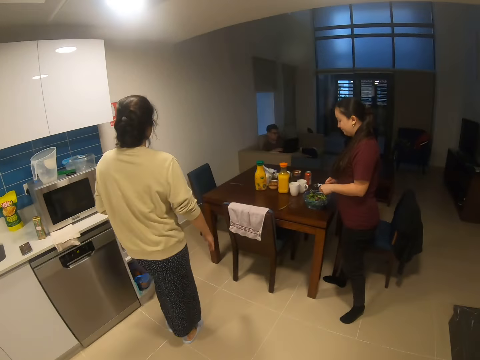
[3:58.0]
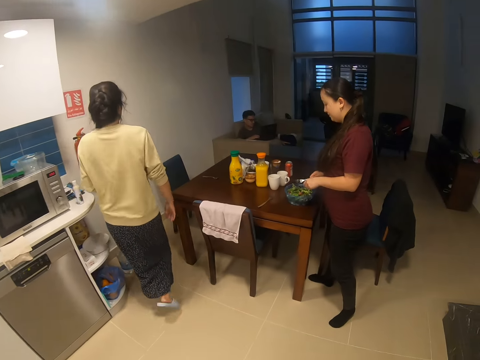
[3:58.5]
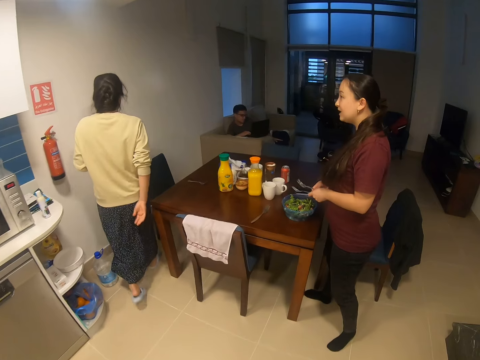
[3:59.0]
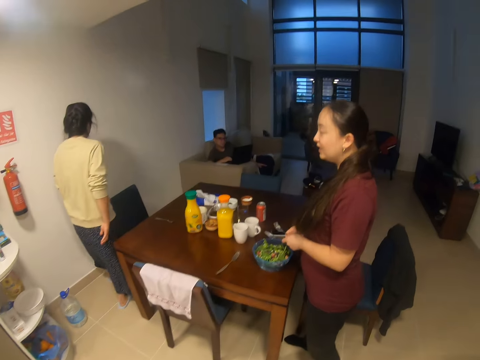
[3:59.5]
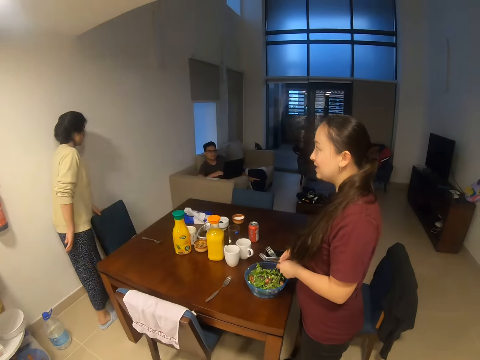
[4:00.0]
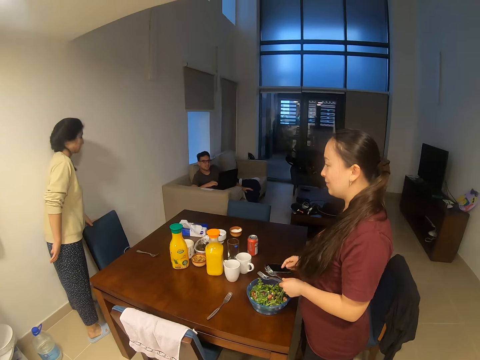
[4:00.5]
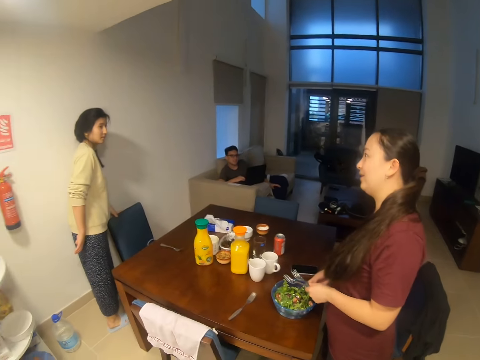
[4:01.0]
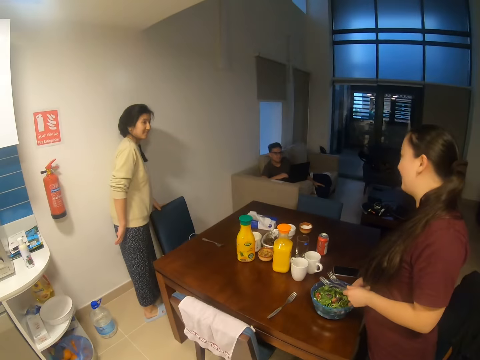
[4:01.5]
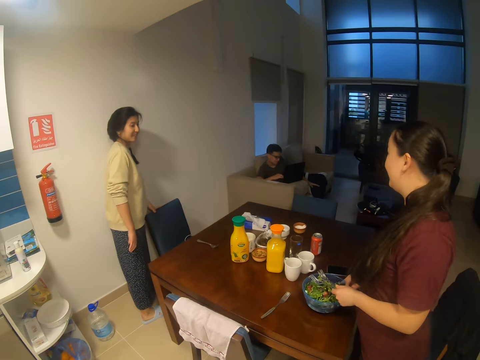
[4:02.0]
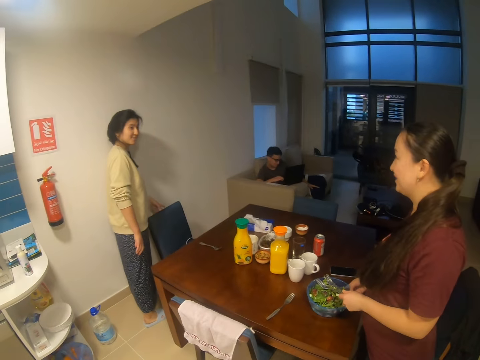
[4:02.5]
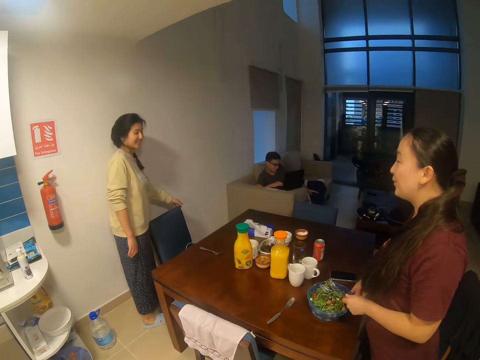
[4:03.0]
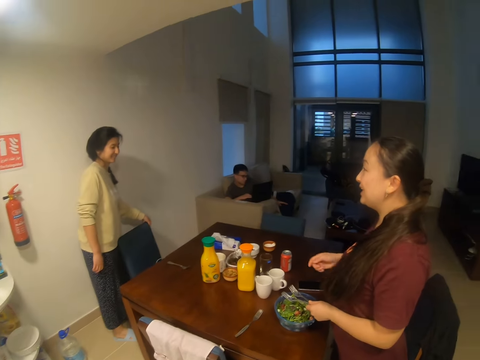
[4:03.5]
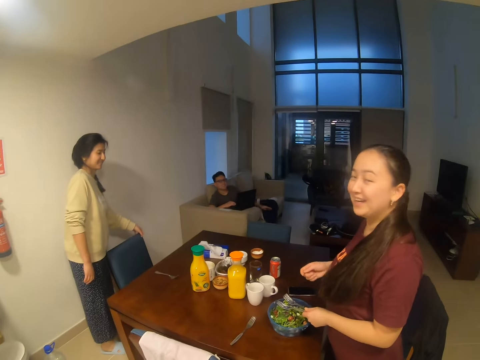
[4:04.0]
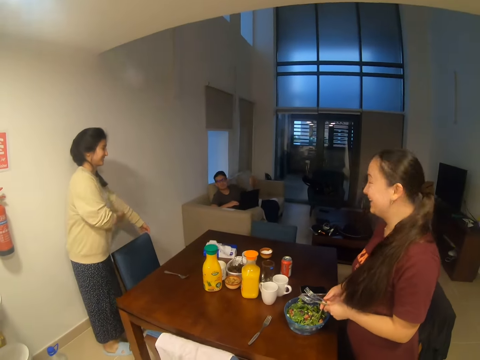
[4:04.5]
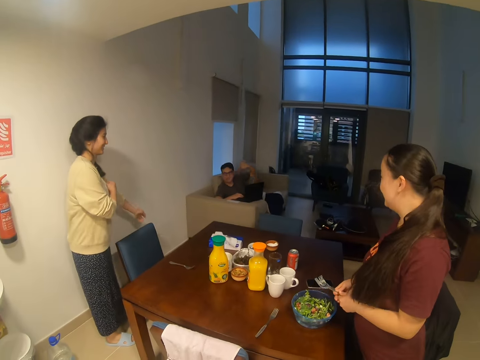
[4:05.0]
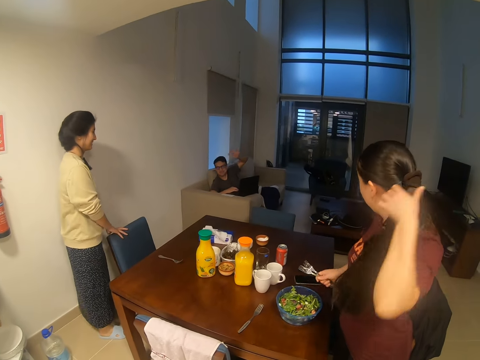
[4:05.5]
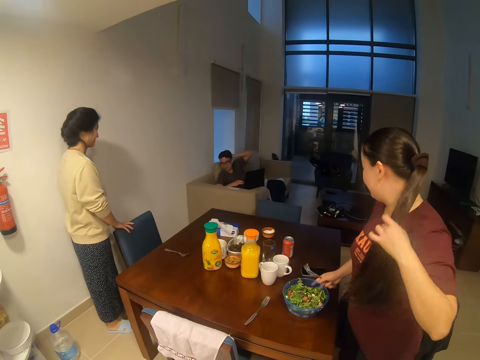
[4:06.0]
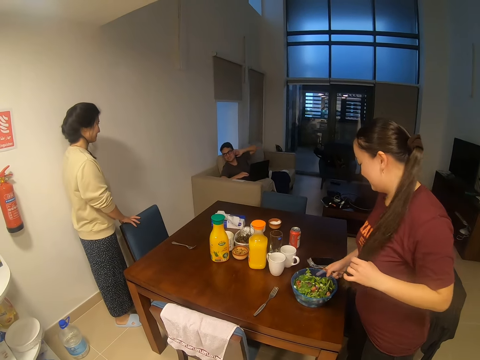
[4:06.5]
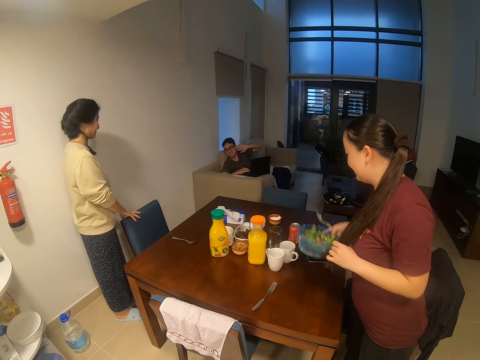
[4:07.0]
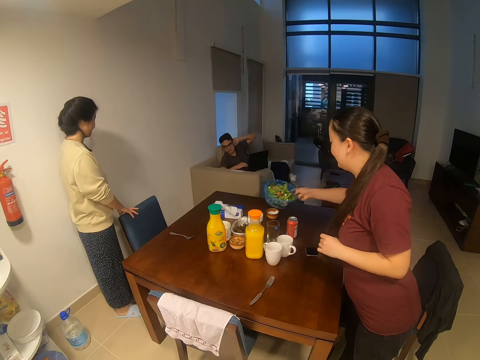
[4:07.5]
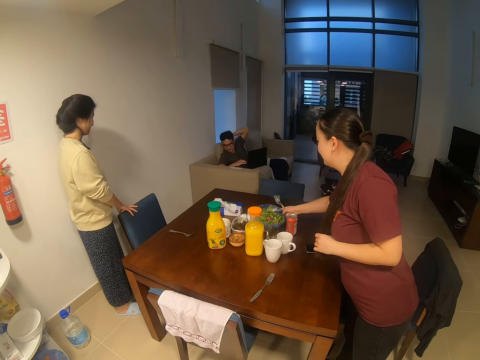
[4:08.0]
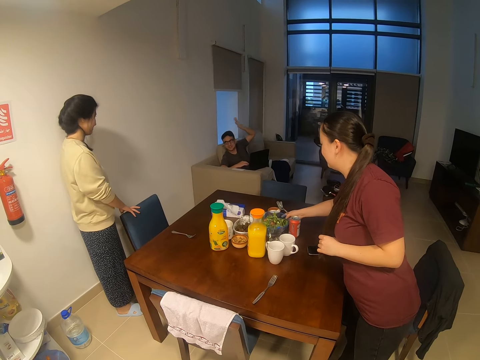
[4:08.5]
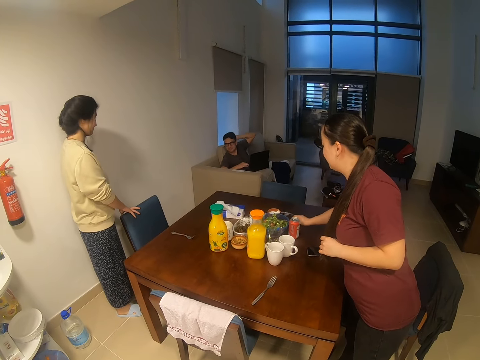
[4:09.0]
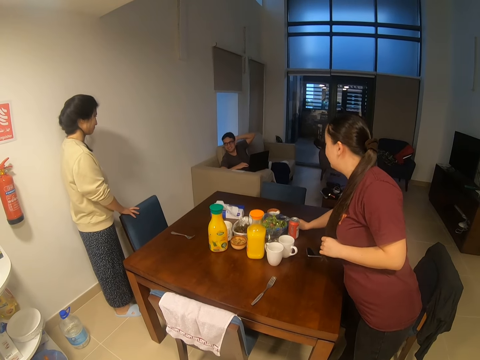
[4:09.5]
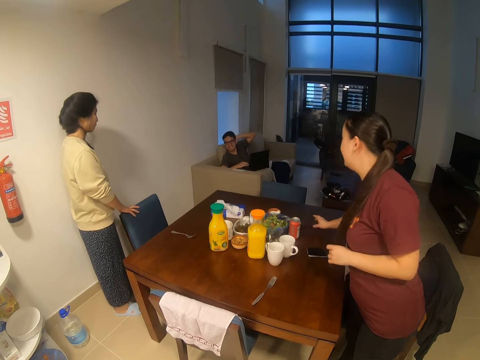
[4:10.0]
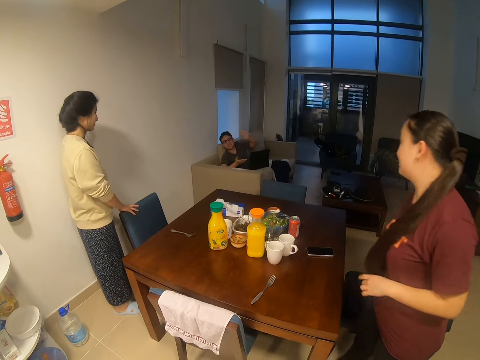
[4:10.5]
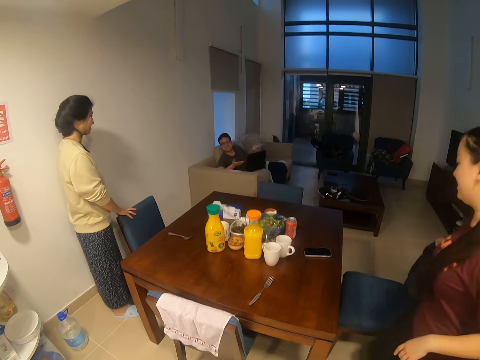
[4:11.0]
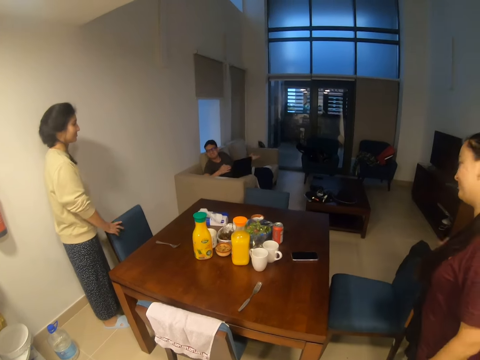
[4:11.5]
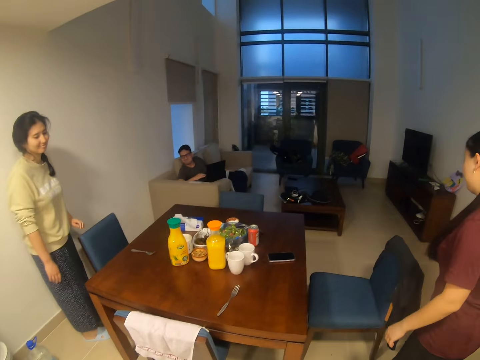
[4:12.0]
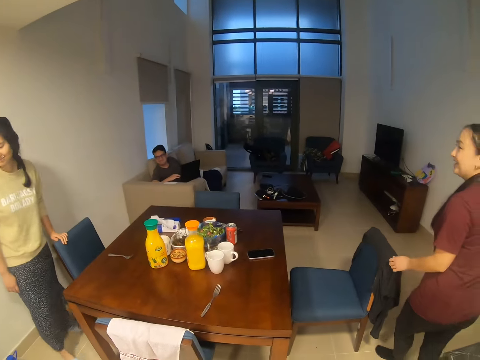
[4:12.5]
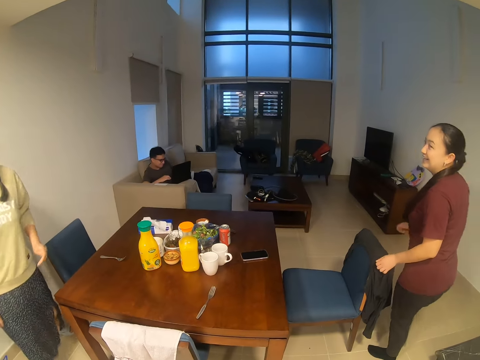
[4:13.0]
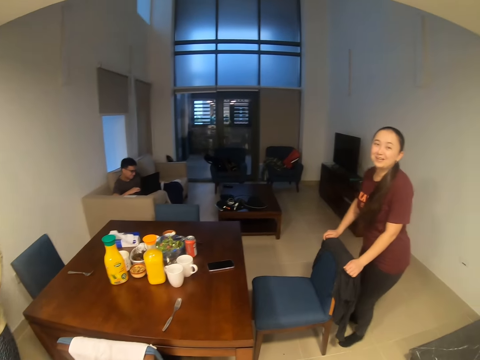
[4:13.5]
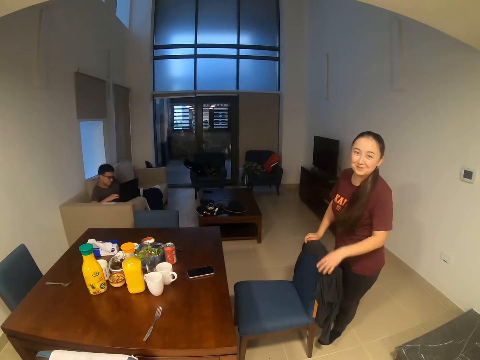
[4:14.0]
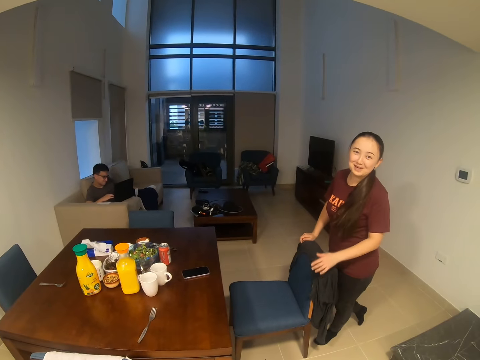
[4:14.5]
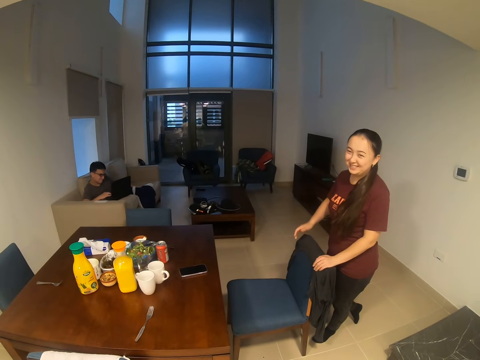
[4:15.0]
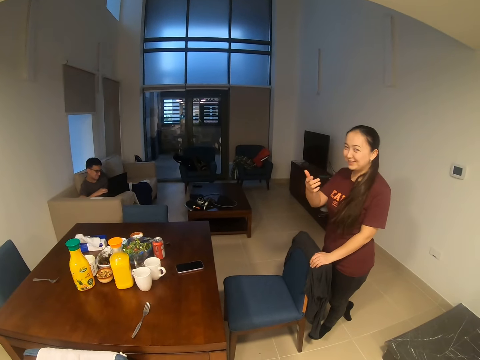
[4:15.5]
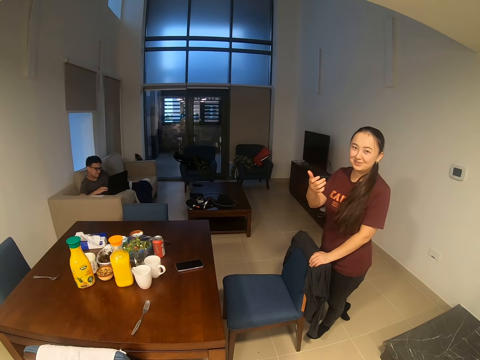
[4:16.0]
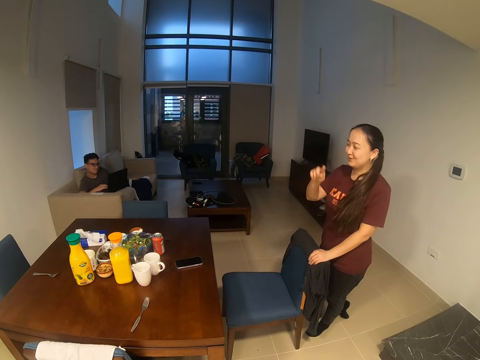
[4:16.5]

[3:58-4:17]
A woman walks towards the chair. The woman dialogues with another woman. A man dialogues with the first woman. The other woman puts the tin on the table. She puts the spoon on the table. The first woman walks in the house. The camera wearer dialogues with the other woman.

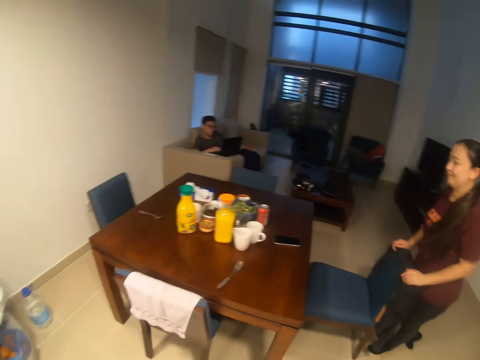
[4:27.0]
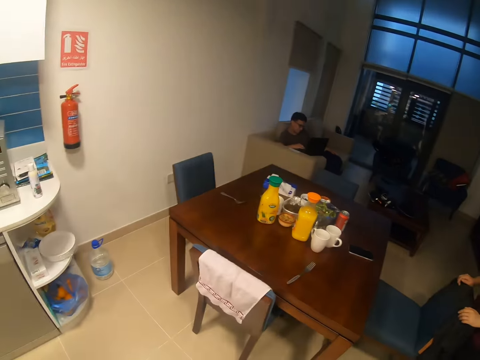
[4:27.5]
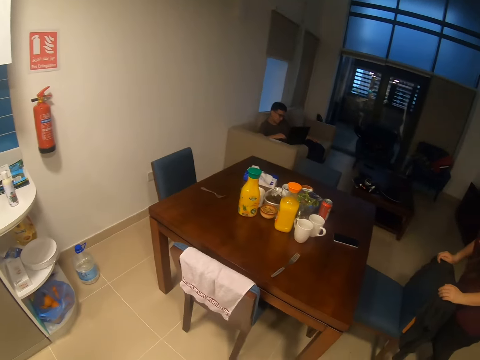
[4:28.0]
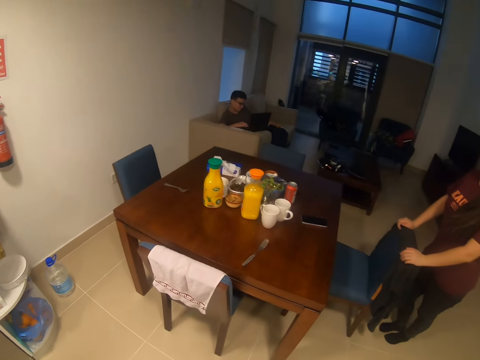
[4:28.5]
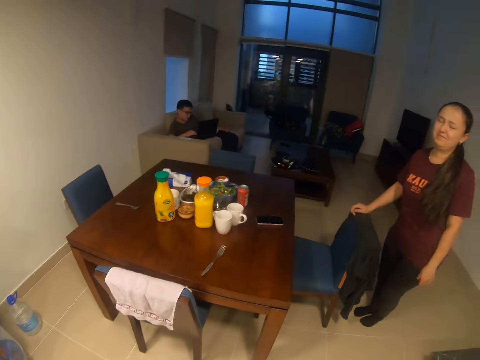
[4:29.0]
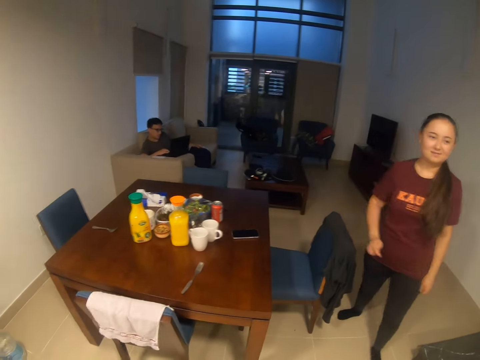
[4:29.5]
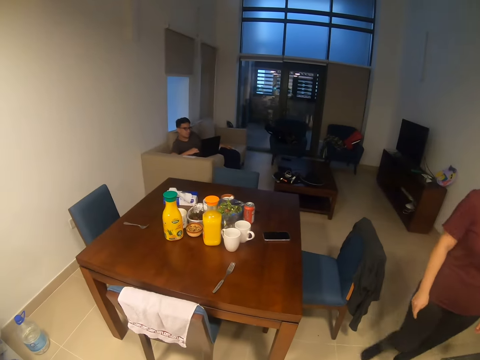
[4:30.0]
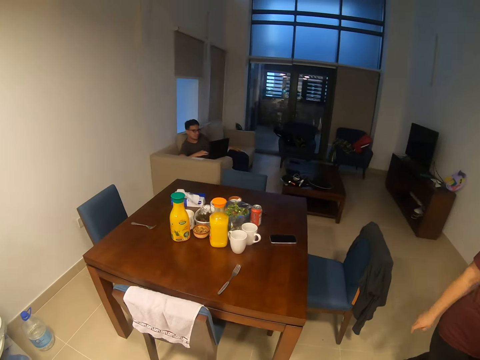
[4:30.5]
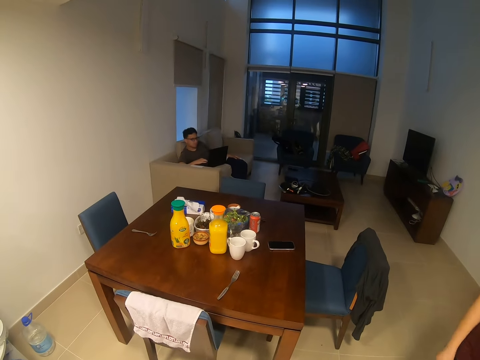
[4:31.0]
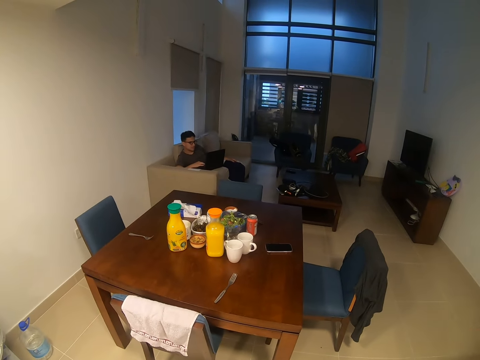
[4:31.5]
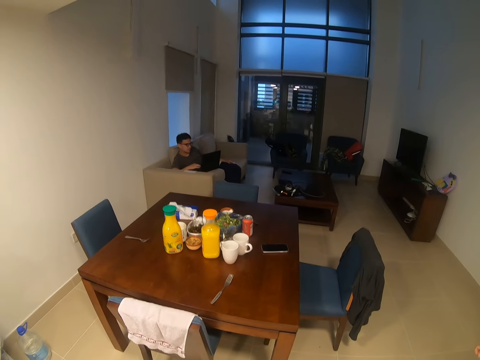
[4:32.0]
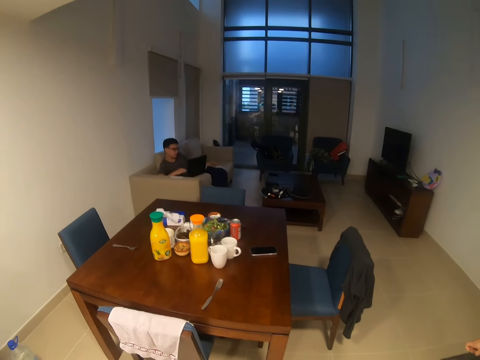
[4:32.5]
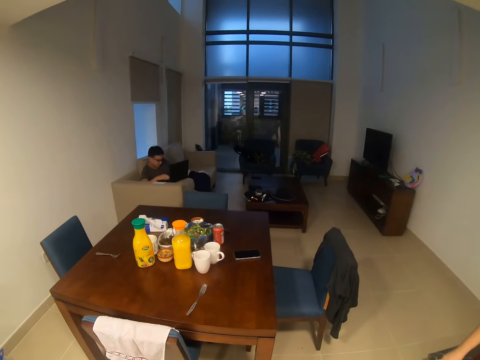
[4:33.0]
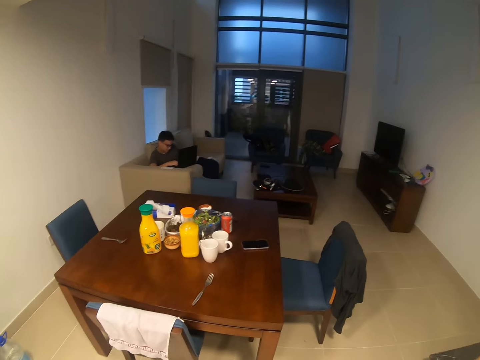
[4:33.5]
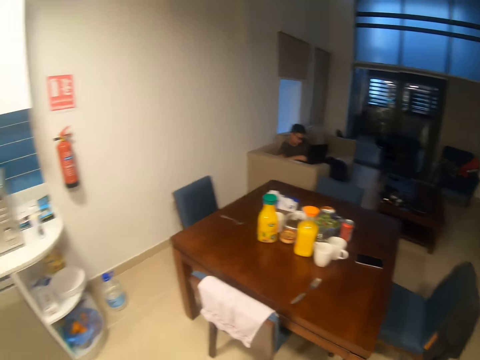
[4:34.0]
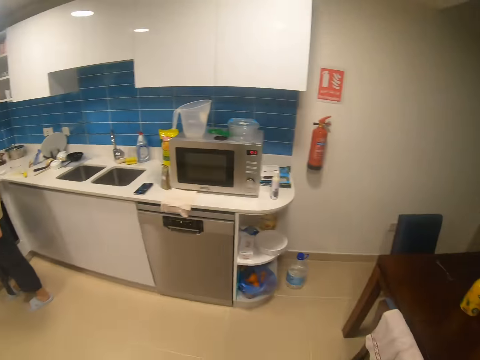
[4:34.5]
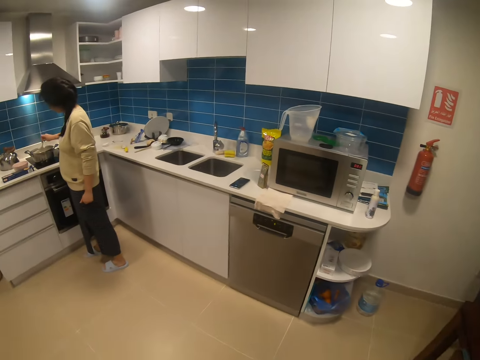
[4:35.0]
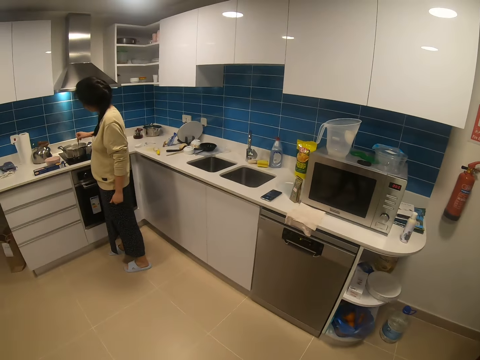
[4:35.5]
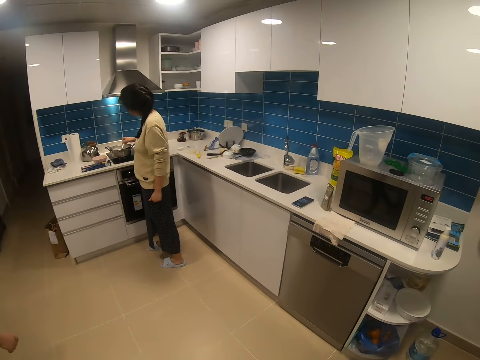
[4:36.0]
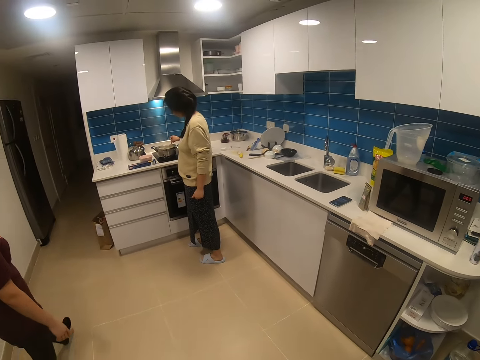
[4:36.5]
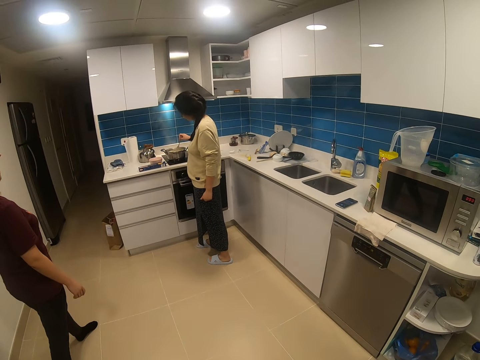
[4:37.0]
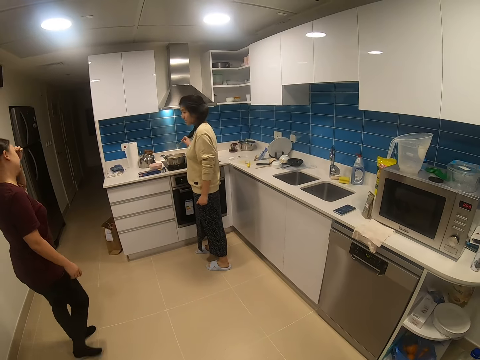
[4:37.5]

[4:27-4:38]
A woman walks in the house. The camera wearer stands in the house. Another woman cooks. She stirs the food.
